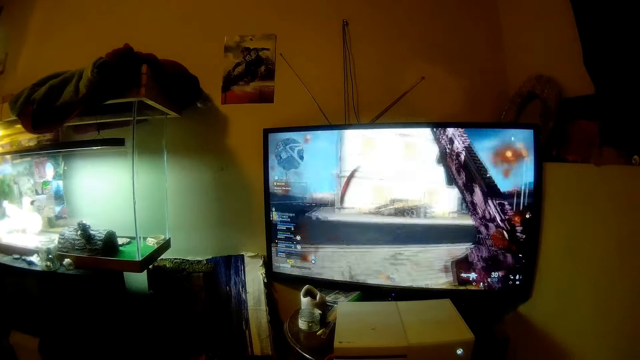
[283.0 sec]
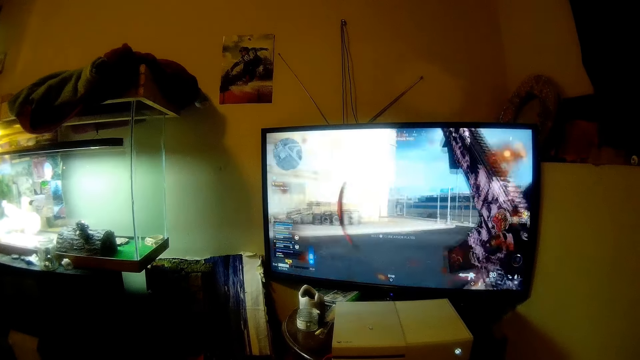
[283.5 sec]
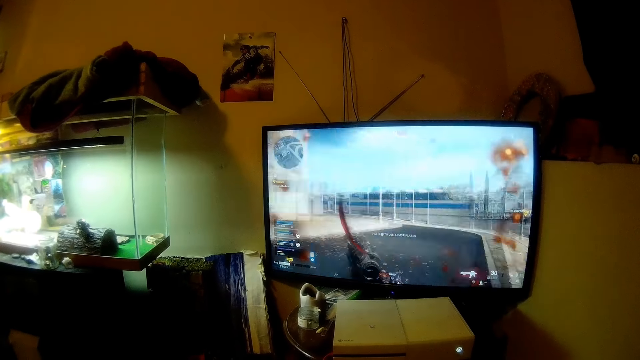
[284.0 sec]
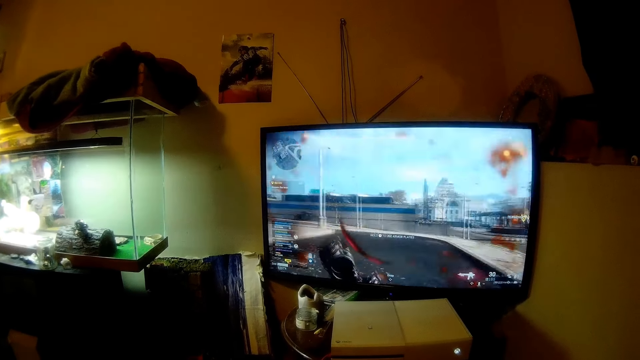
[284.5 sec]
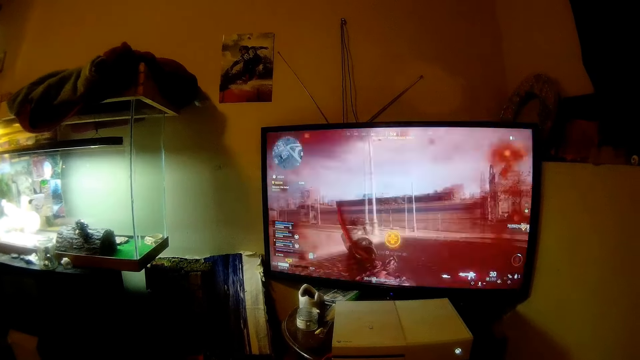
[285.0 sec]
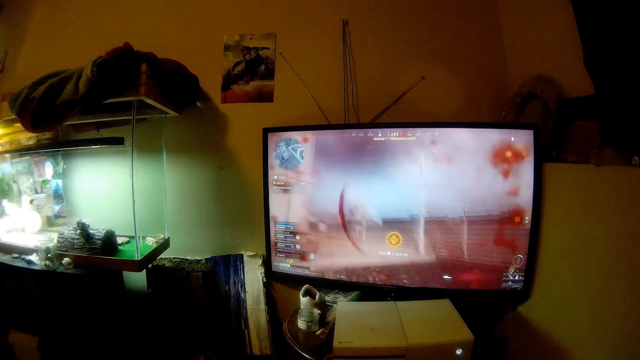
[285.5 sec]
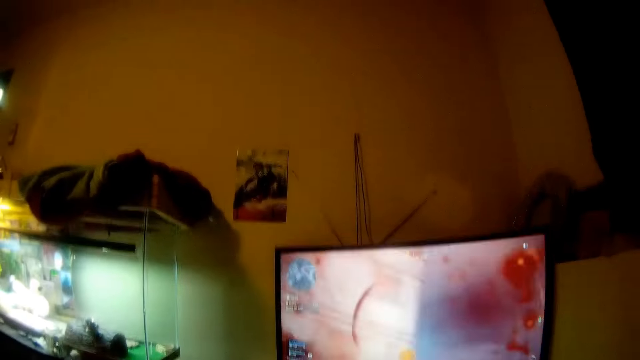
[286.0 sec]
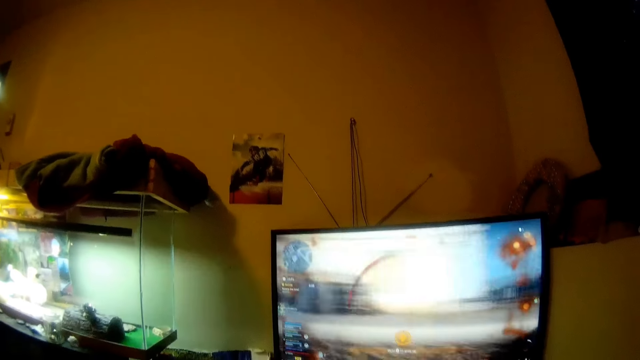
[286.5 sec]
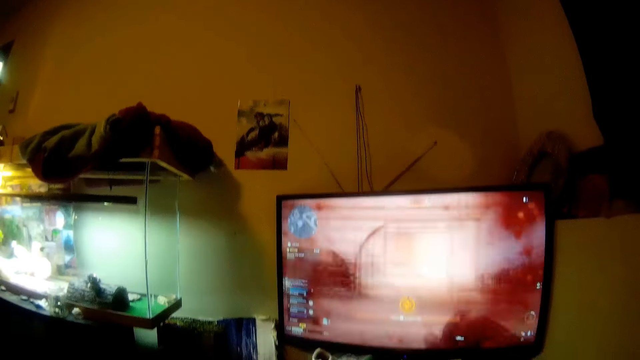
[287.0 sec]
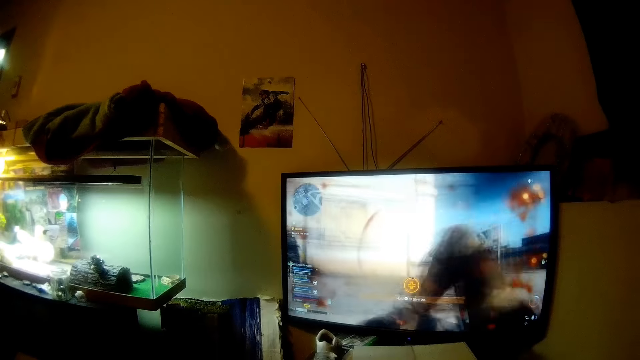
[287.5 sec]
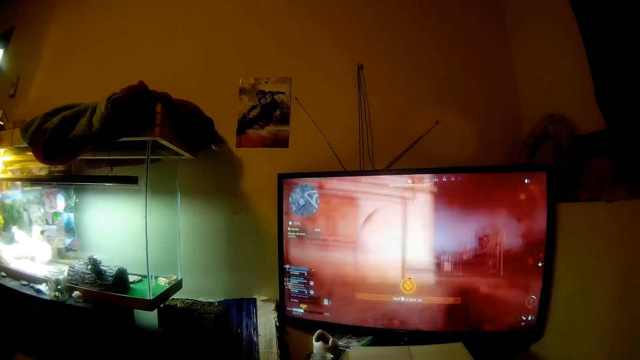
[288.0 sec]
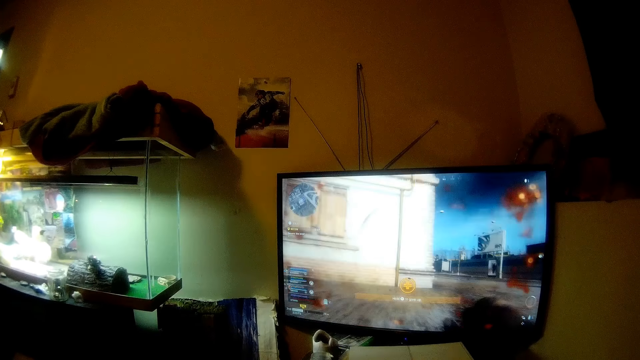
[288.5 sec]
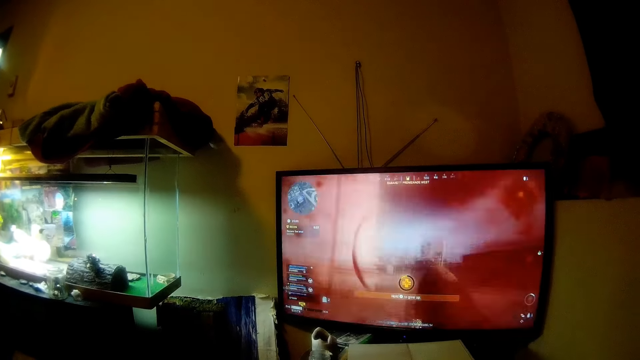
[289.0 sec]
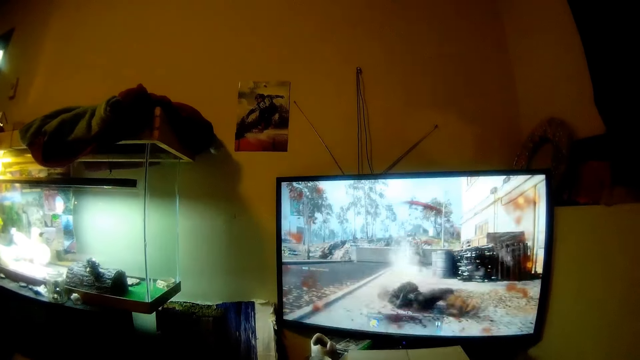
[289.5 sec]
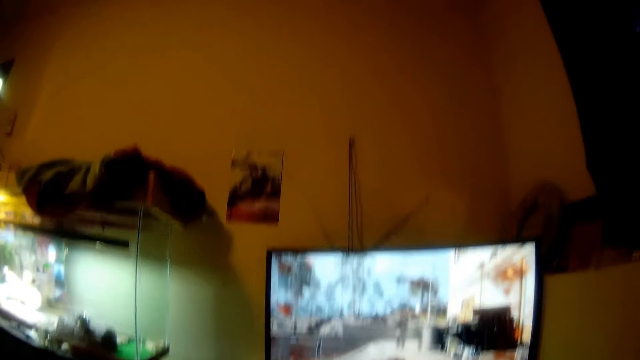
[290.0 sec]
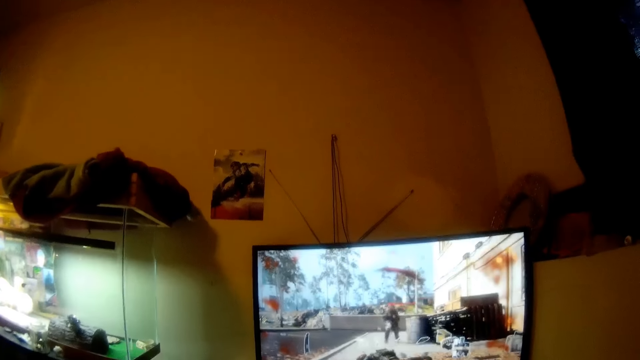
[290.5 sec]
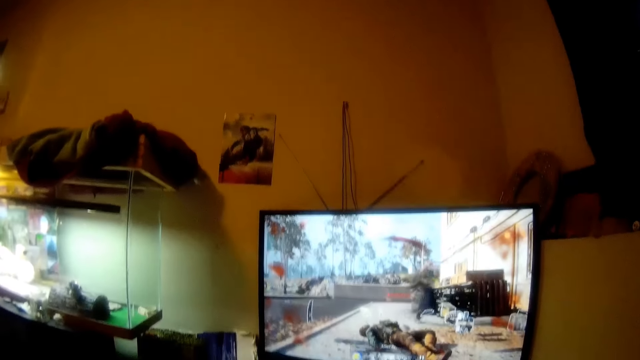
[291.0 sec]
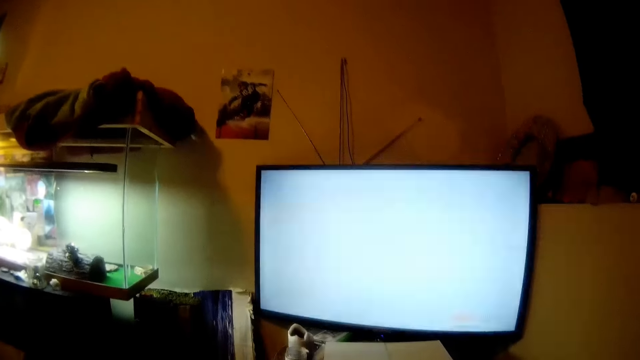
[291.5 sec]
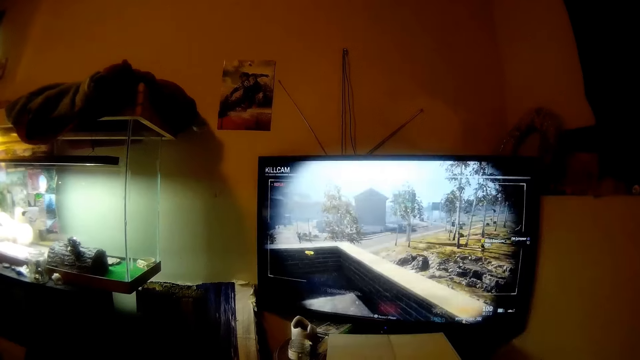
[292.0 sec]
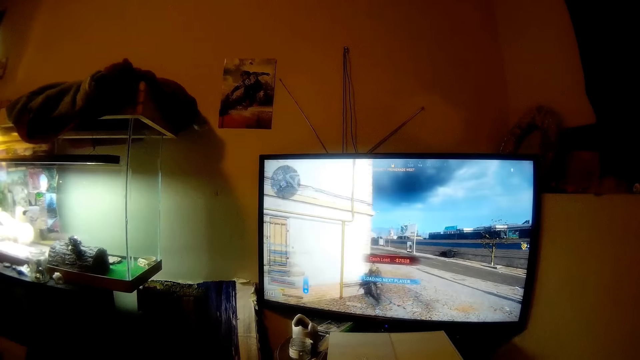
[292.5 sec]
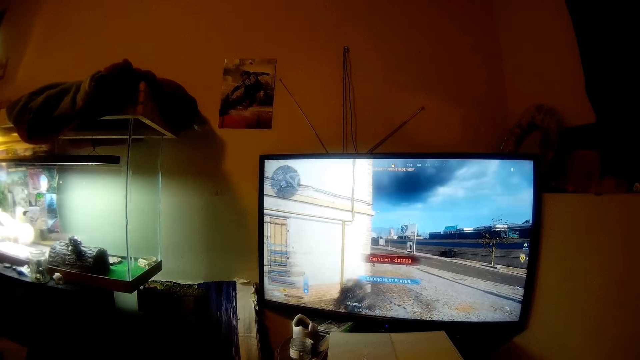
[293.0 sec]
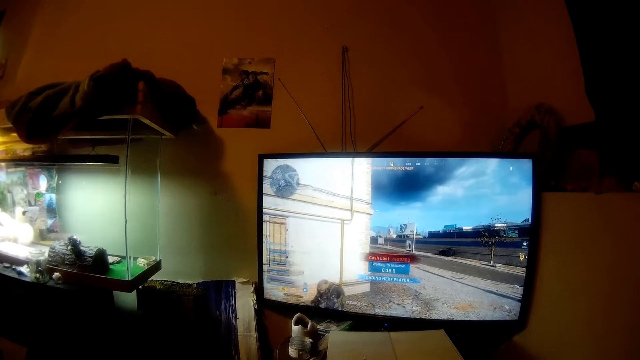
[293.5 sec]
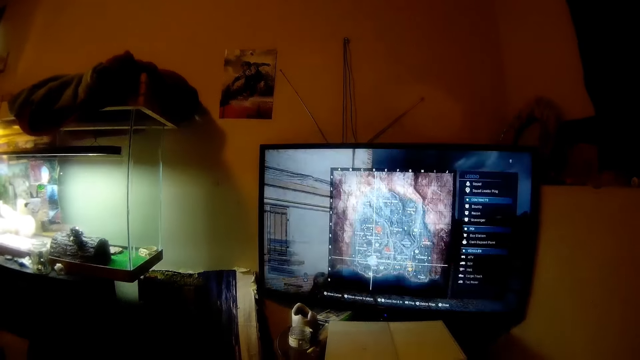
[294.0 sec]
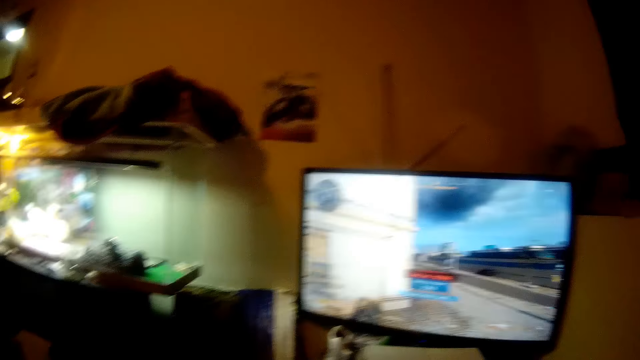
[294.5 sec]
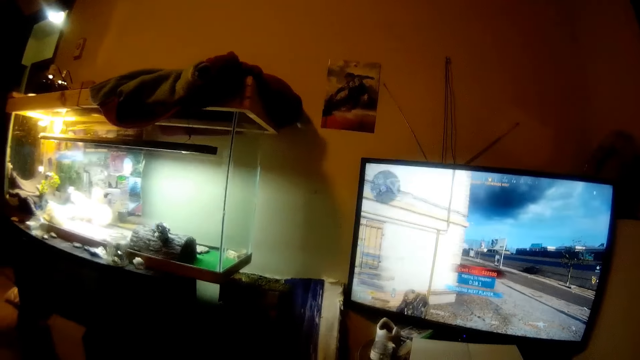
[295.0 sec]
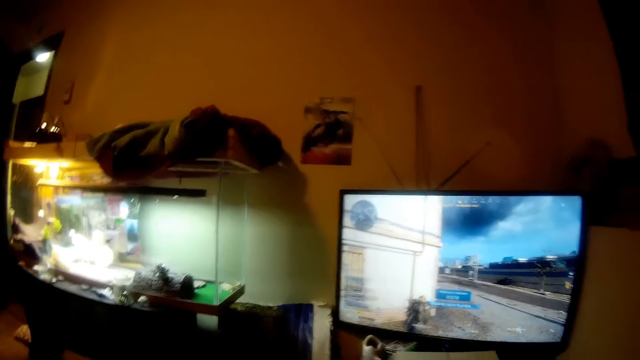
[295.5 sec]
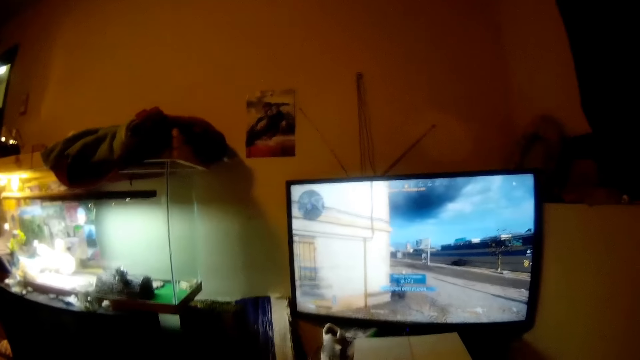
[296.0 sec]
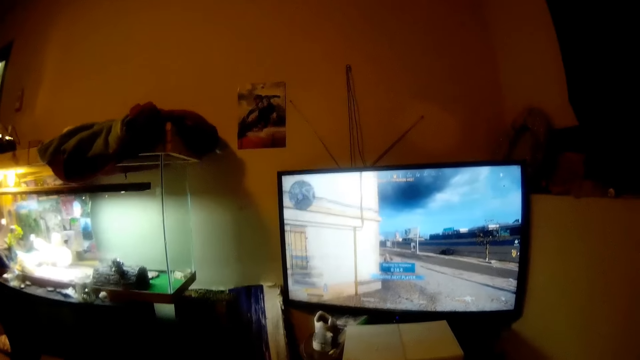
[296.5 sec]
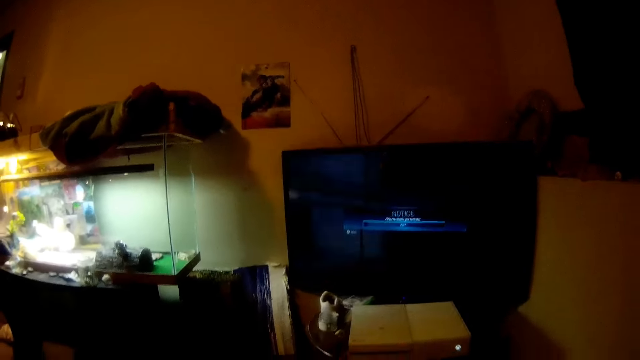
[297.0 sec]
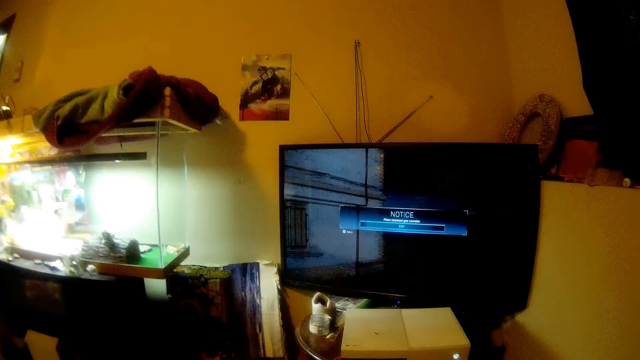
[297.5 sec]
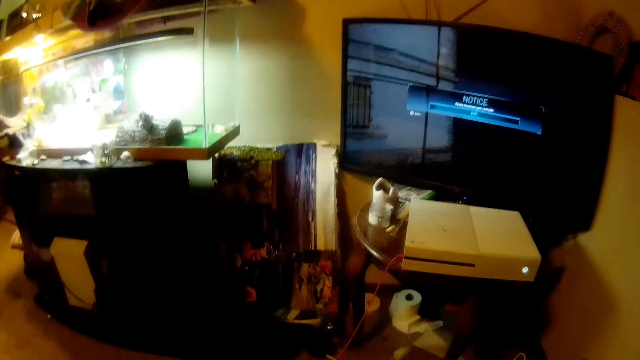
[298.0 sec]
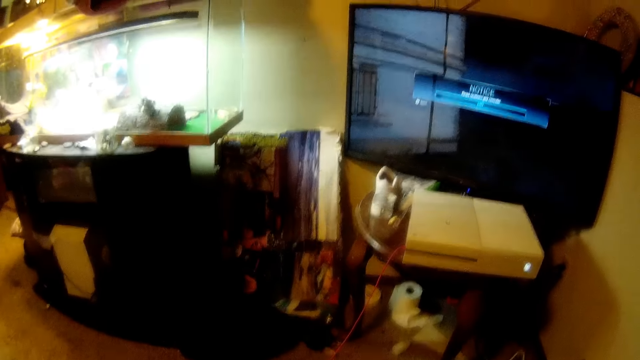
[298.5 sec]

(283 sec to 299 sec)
The camera wearer converses. They converse repeatedly.

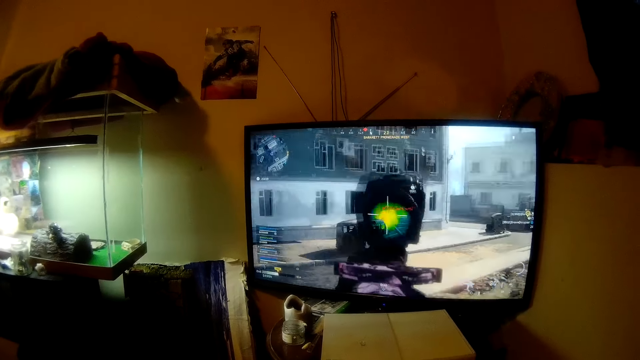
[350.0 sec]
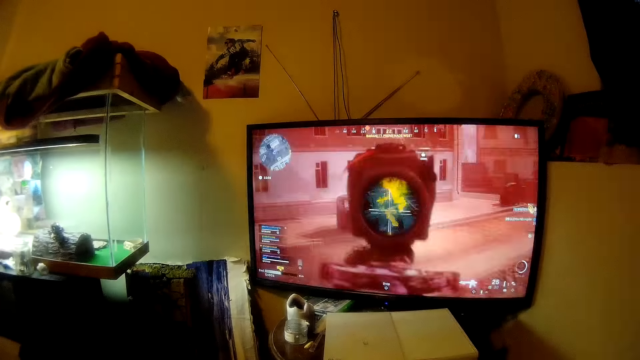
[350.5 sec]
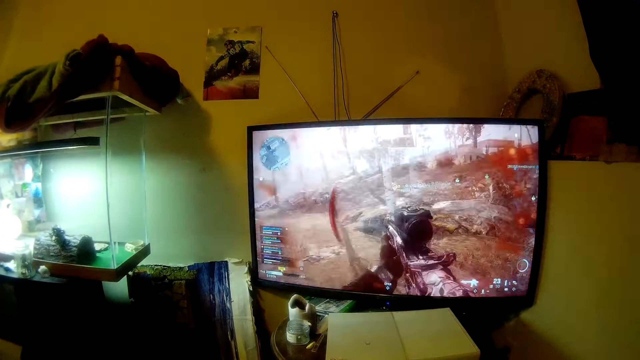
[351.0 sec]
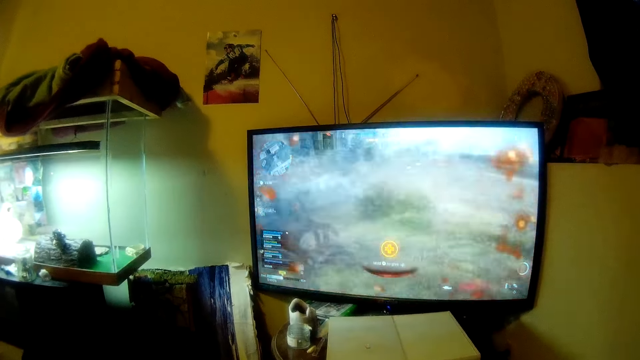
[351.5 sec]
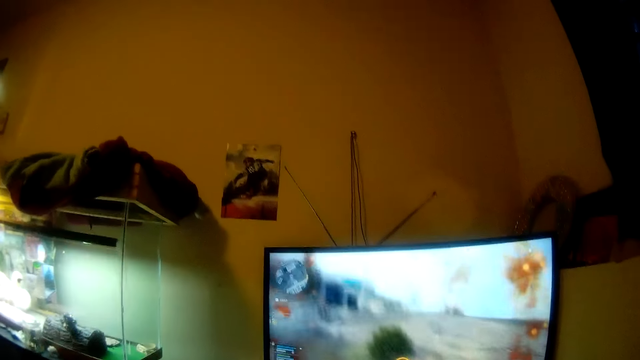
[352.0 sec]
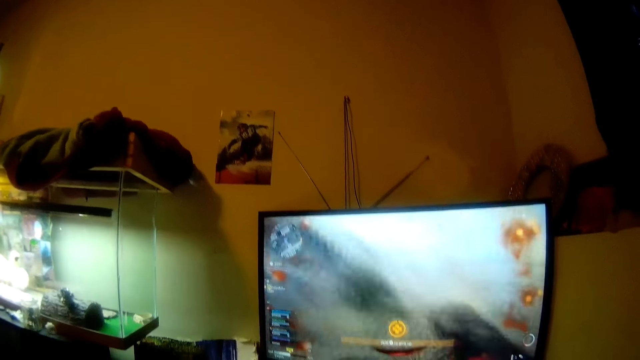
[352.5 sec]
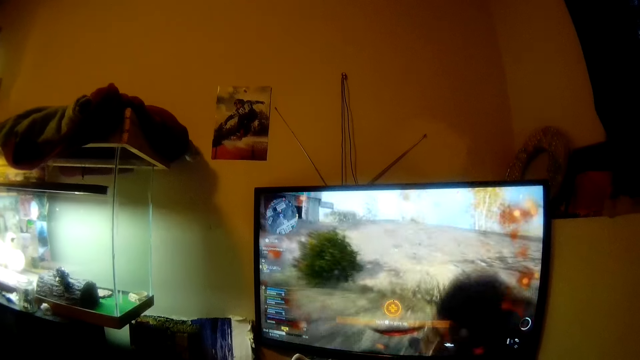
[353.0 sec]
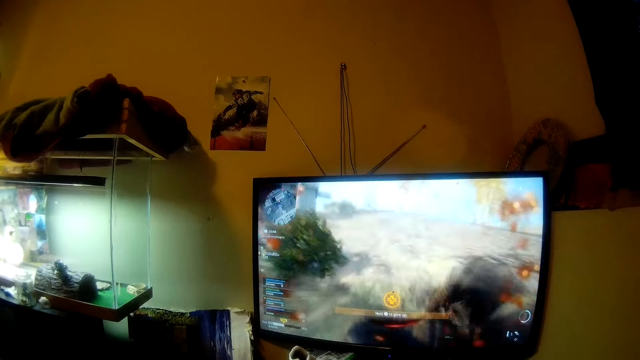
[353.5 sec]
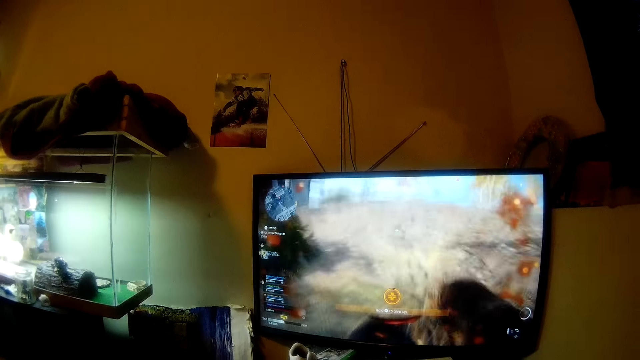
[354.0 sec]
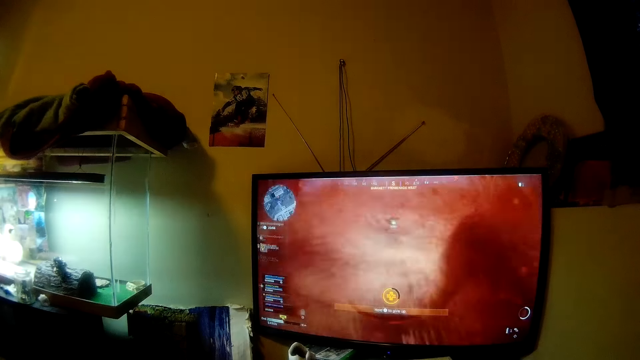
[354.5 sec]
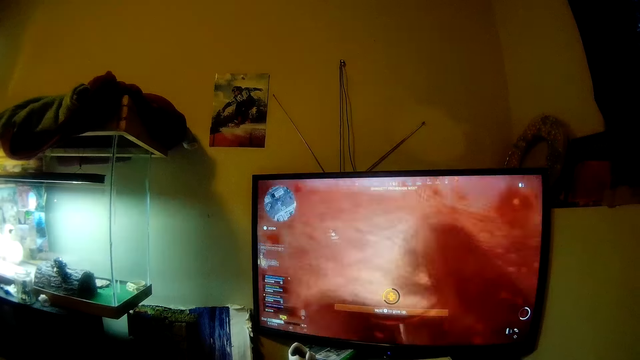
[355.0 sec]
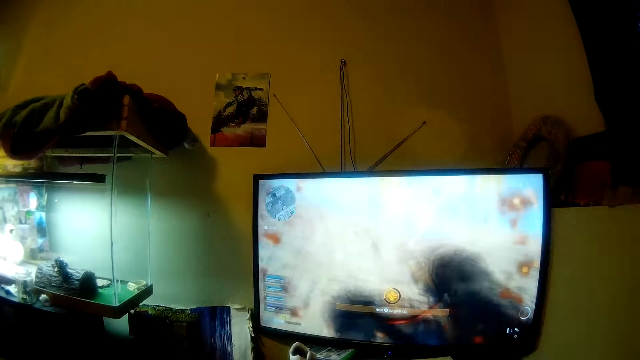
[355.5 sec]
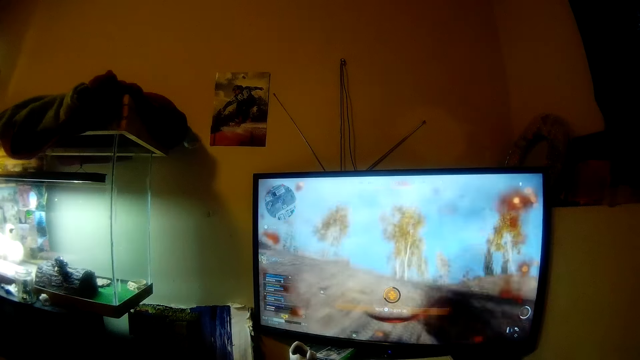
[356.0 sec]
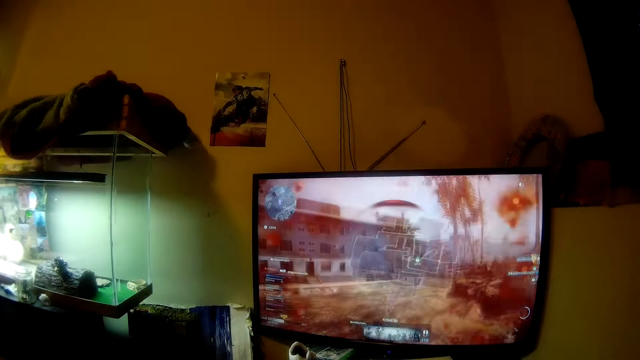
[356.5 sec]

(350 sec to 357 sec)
The camera wearer converses.
